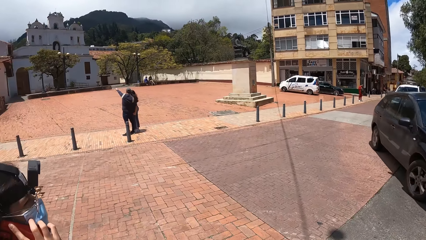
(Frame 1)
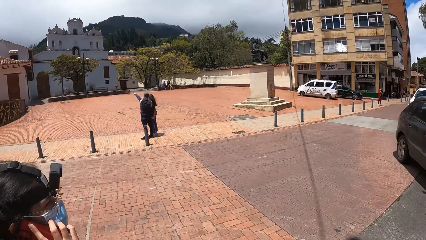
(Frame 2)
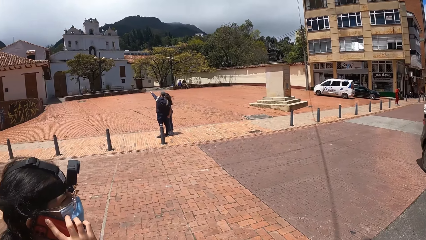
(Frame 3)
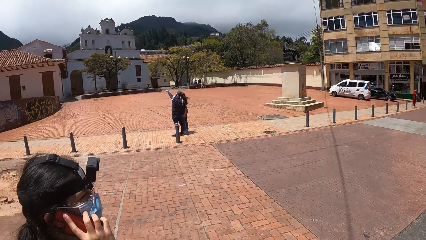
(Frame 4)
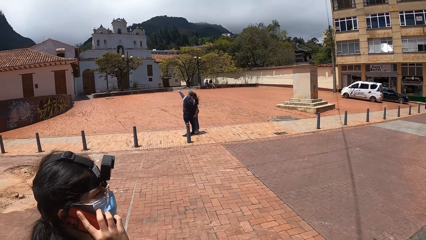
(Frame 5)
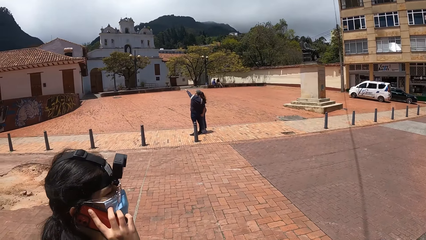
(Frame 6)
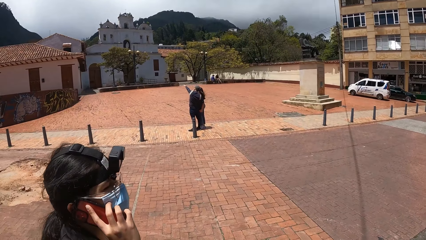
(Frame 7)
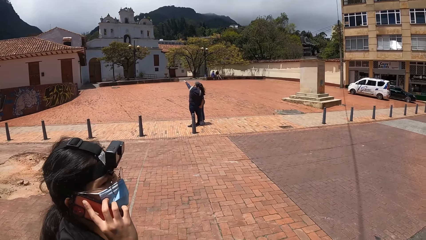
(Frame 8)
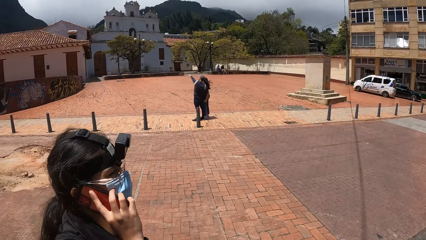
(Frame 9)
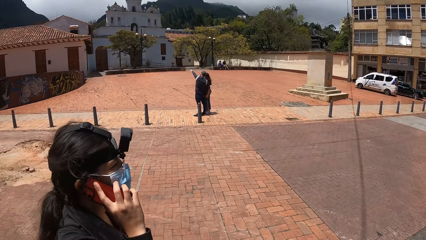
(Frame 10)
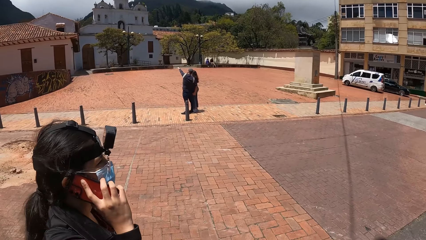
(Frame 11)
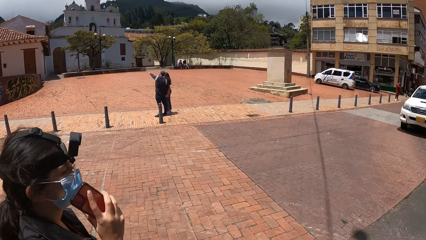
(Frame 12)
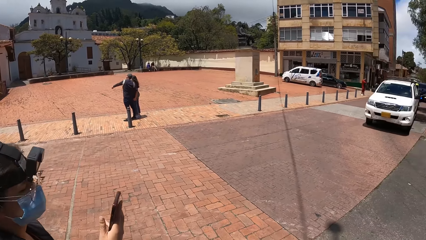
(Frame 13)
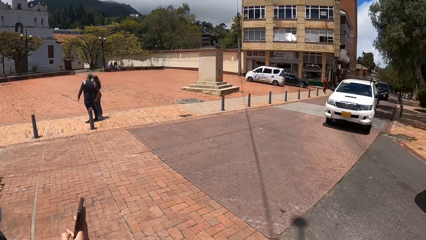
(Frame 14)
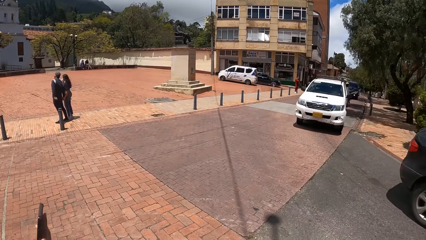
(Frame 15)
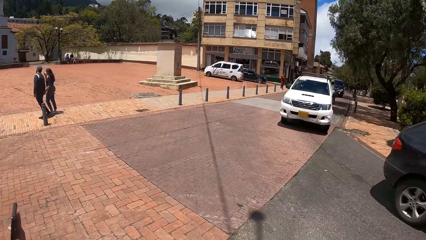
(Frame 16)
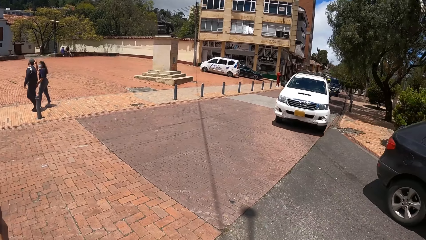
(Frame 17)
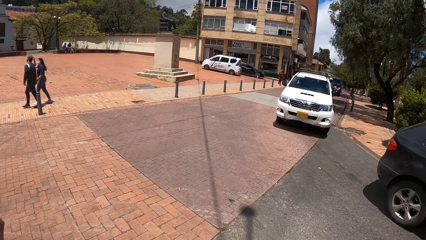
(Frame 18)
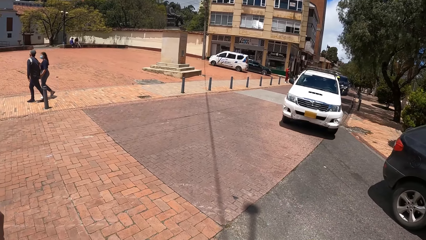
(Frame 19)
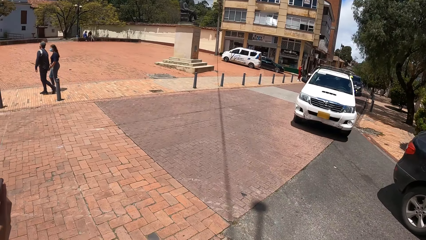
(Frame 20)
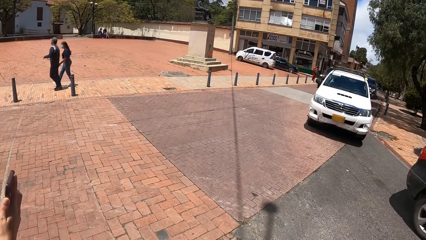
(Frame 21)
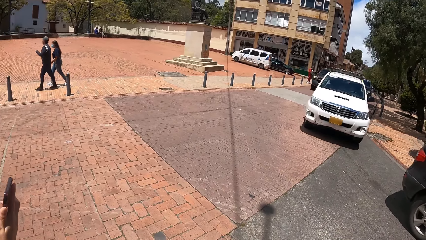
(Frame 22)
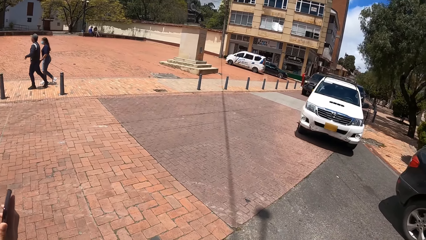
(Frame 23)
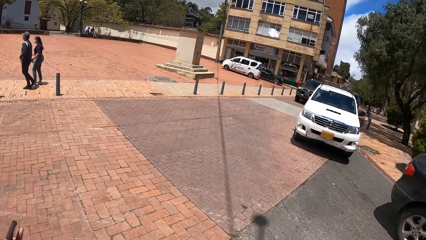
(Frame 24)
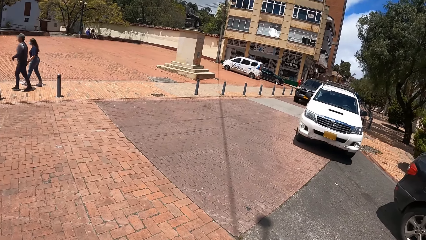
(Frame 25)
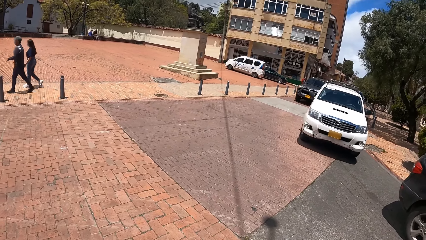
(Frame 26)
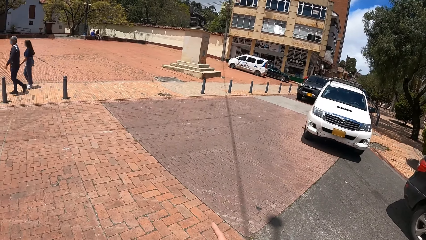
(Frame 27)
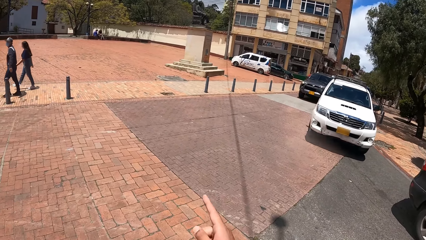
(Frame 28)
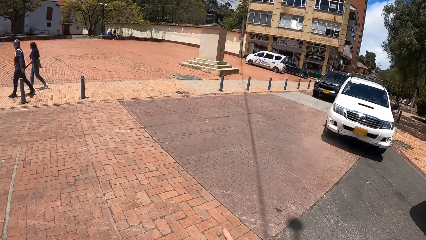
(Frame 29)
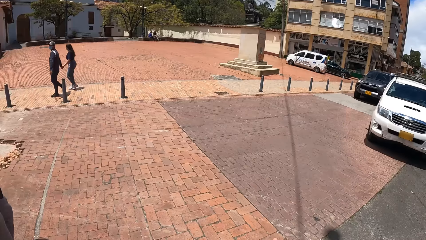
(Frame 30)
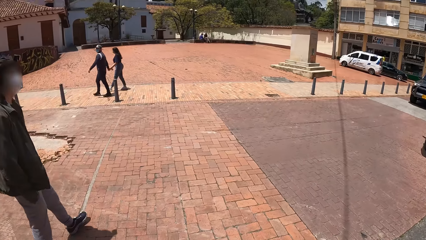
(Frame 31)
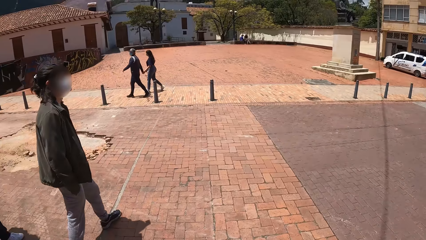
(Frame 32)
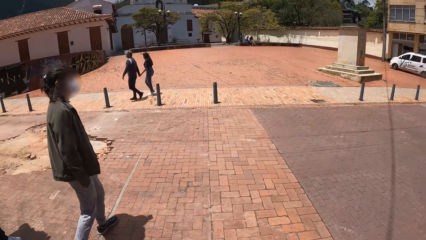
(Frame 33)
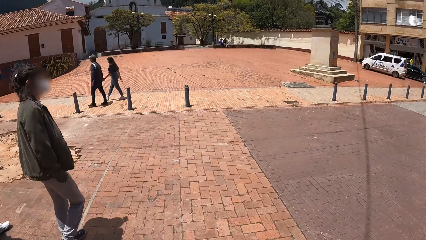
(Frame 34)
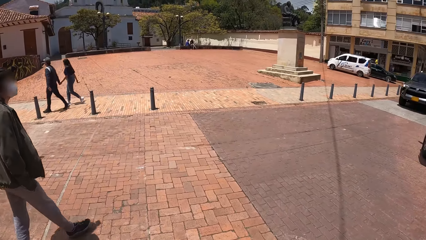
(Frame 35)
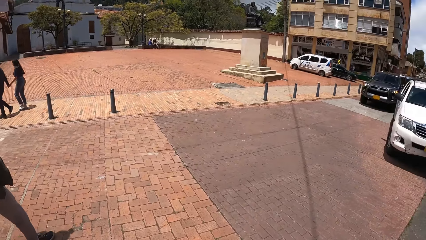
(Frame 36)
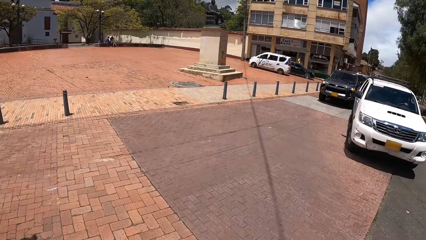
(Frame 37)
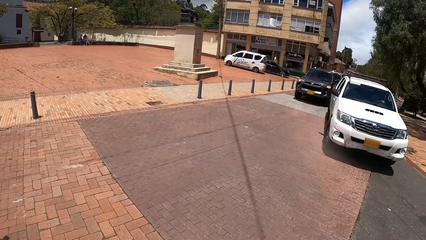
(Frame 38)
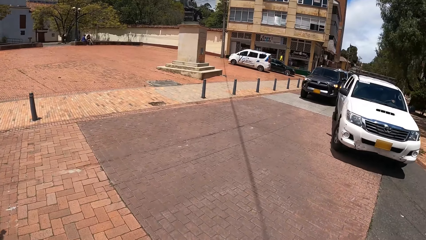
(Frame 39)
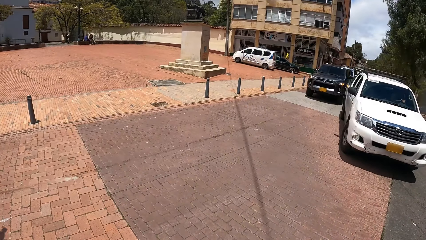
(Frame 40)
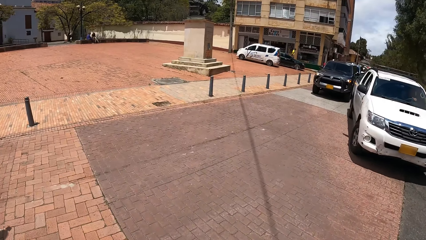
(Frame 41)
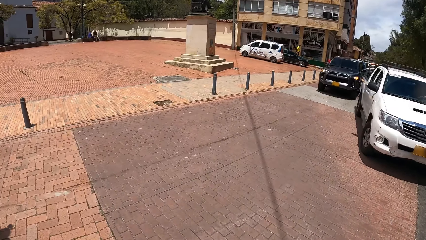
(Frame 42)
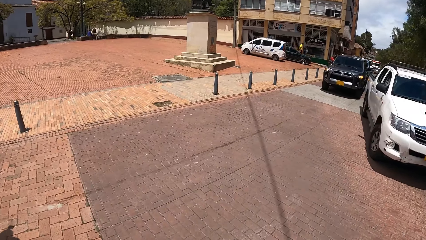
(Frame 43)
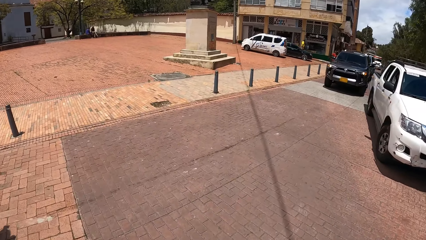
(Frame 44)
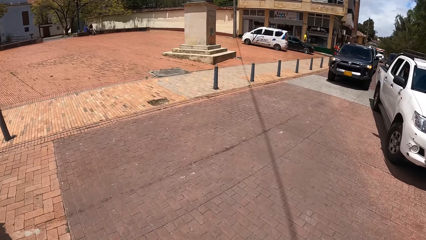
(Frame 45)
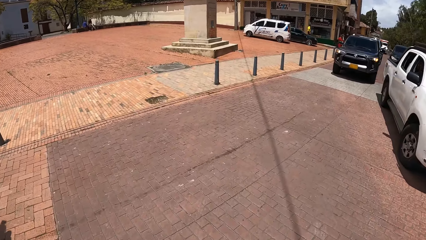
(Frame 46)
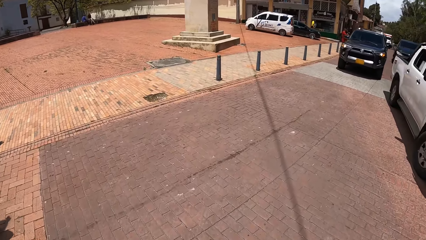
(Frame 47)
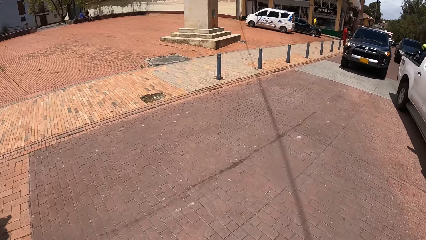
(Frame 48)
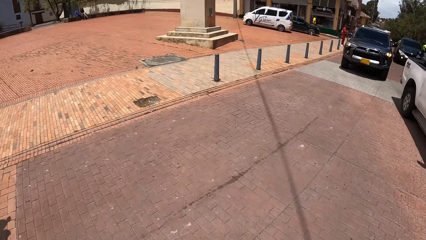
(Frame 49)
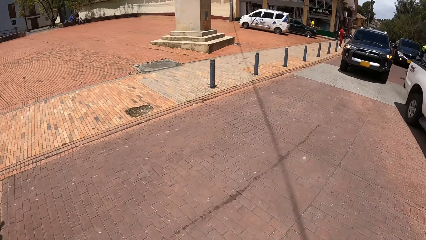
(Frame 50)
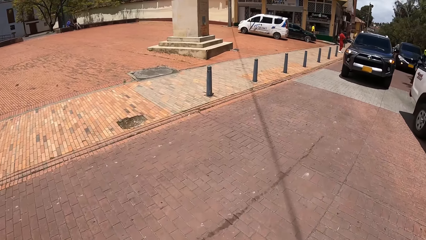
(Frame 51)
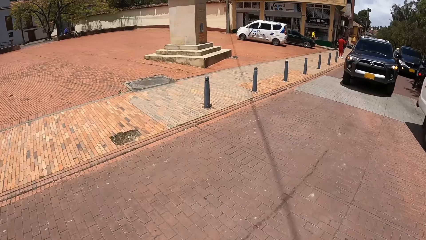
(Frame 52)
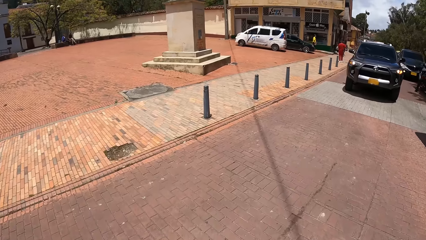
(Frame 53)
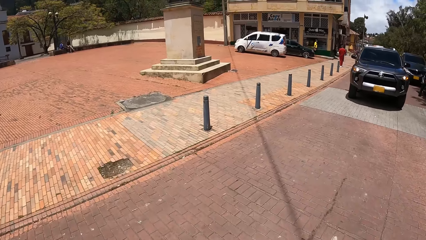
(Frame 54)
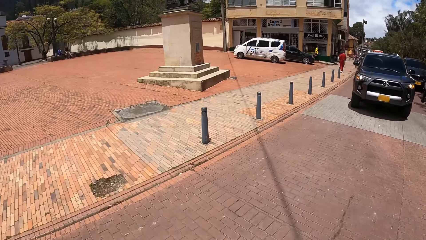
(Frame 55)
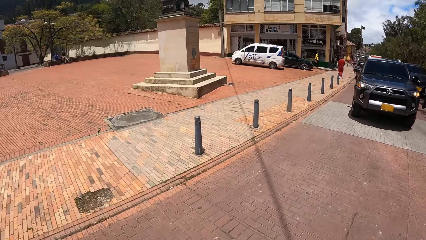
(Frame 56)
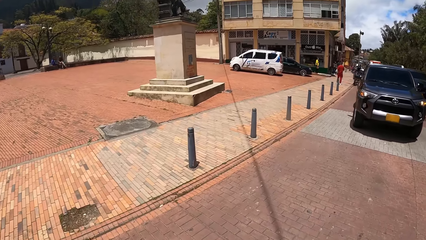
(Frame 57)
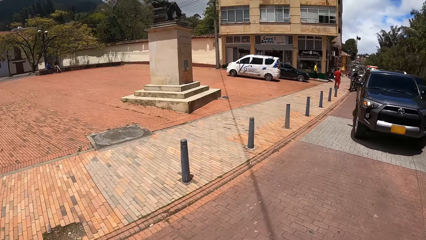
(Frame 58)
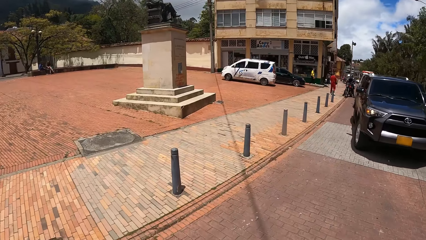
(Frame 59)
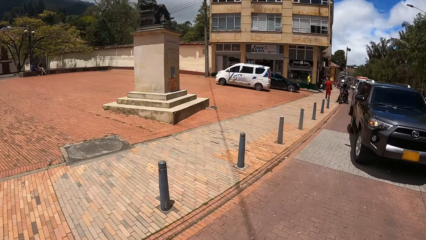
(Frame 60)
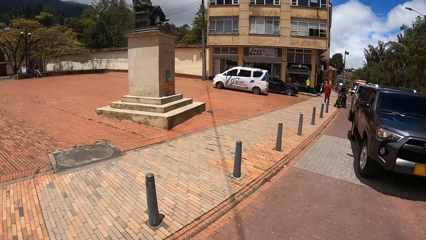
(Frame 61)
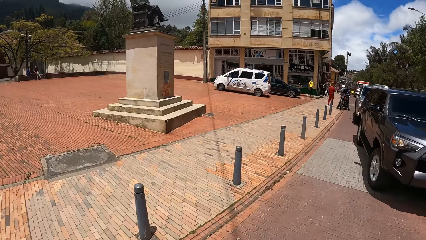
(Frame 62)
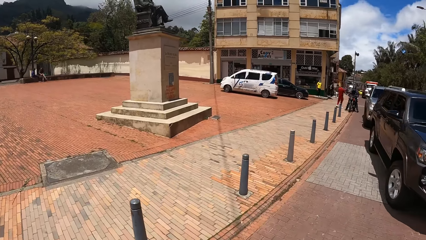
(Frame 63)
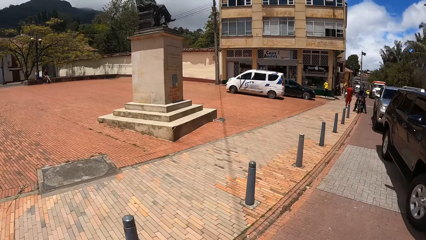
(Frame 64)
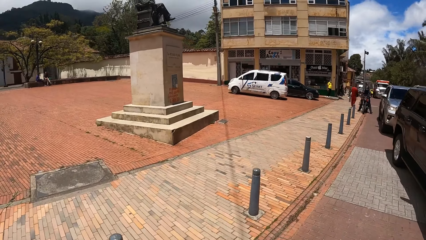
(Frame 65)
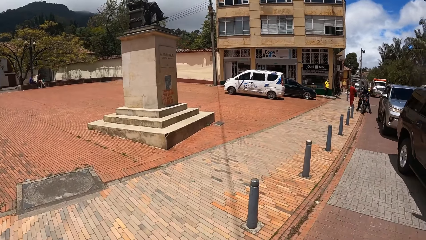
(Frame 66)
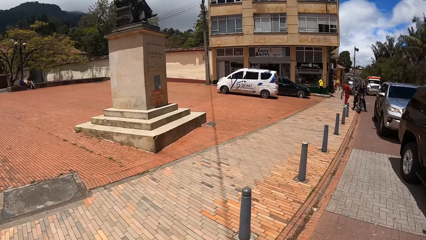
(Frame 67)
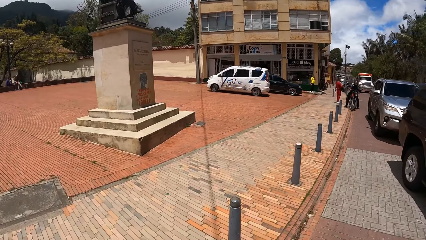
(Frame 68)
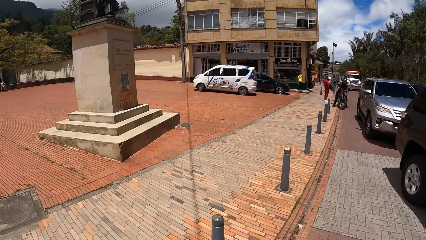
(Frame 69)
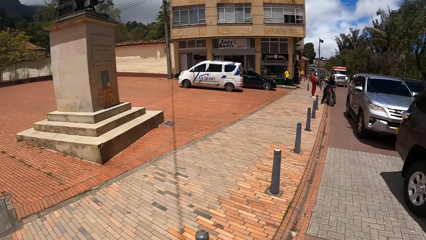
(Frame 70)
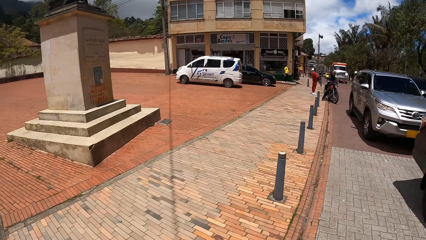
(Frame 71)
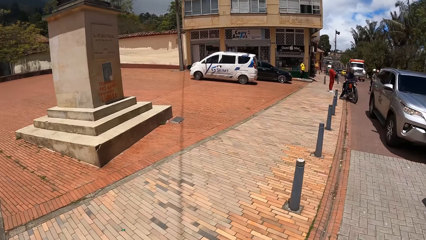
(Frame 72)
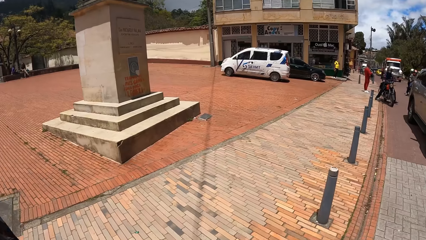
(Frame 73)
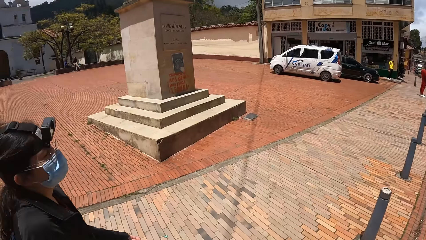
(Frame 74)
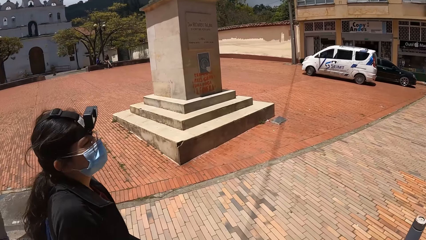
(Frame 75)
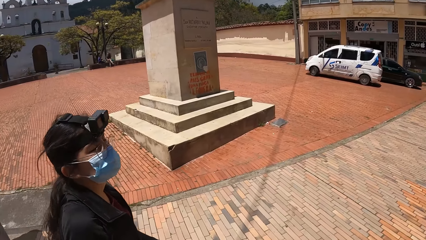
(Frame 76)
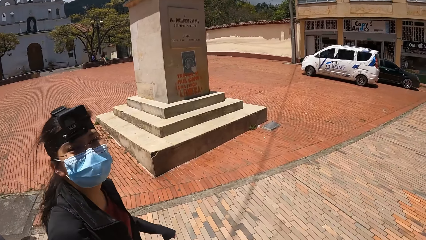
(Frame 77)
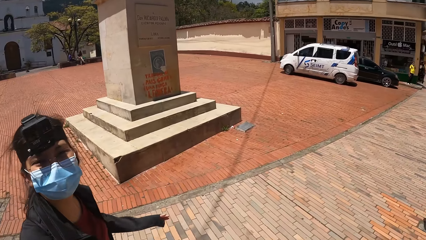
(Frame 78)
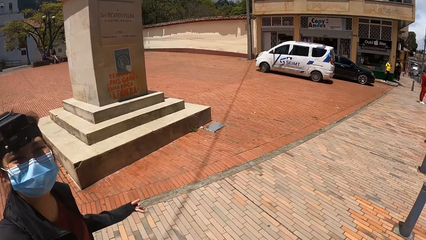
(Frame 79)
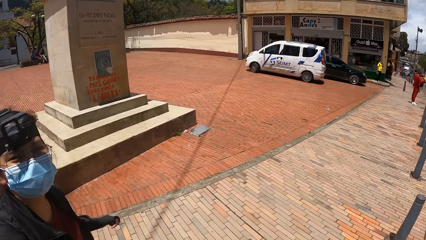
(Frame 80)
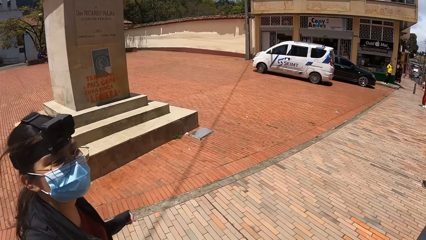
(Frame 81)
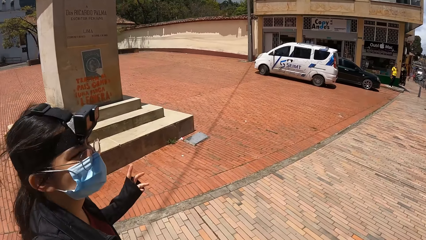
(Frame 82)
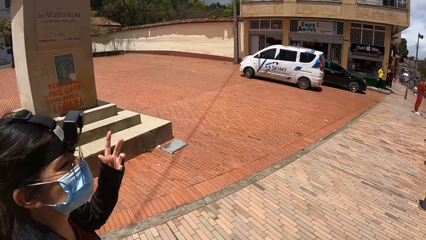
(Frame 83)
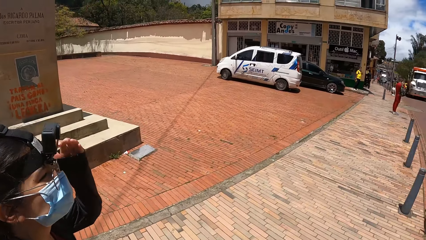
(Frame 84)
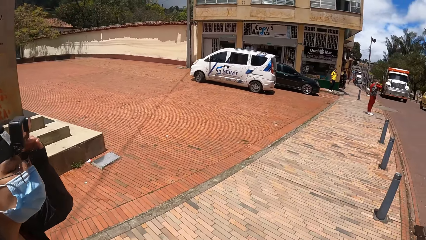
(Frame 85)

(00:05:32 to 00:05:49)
The camera wearer looks forward, looks right and looks forward. They converse with a lady. They look forward. They walk right. They converse with the lady. The lady converses with the camera wearer.
